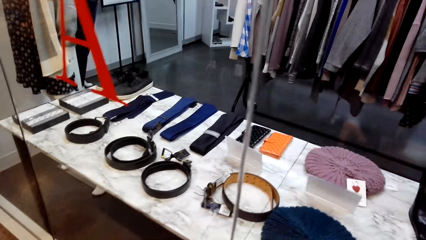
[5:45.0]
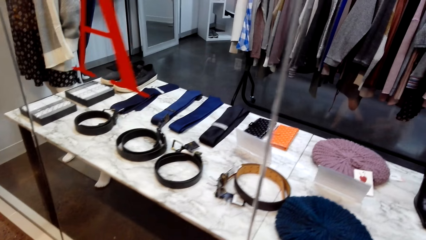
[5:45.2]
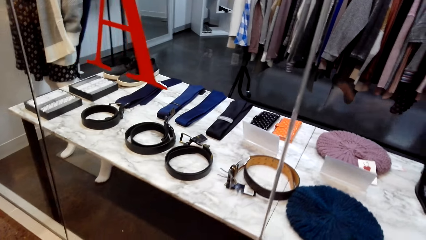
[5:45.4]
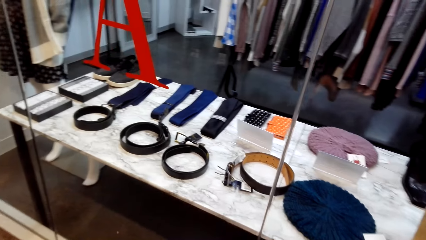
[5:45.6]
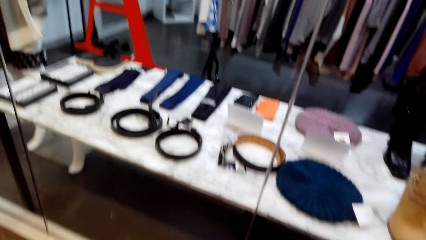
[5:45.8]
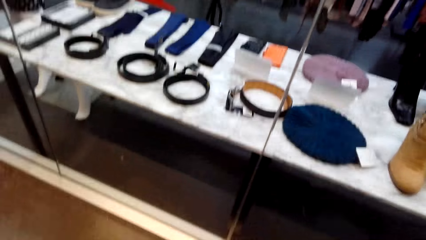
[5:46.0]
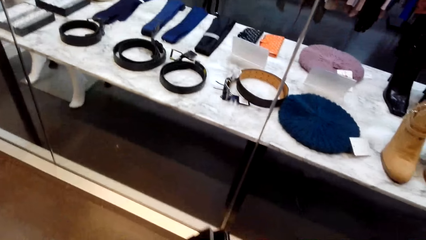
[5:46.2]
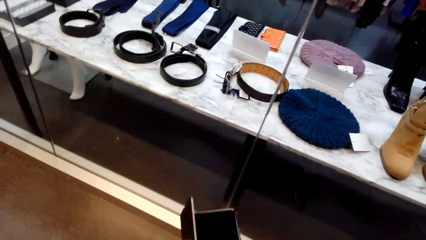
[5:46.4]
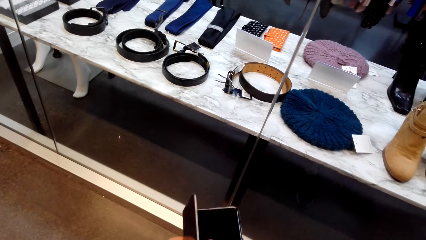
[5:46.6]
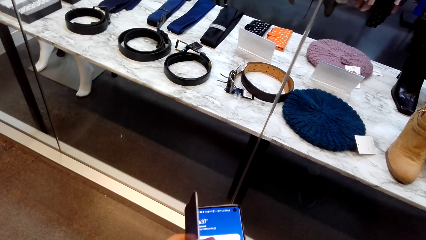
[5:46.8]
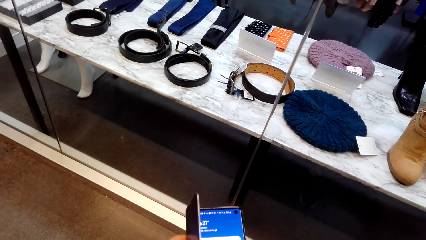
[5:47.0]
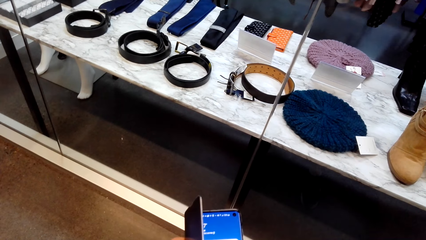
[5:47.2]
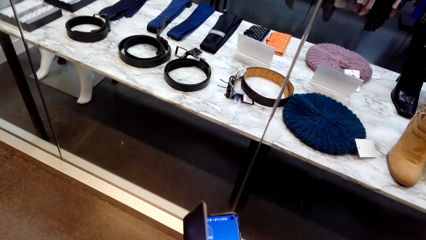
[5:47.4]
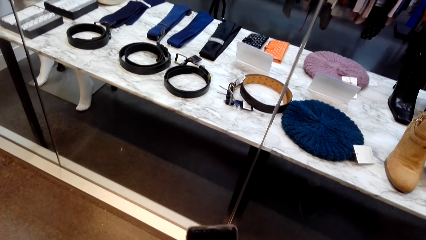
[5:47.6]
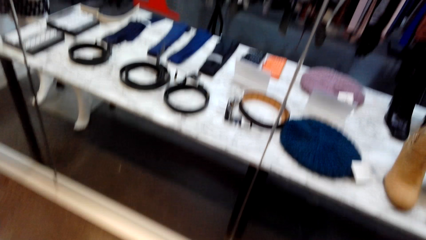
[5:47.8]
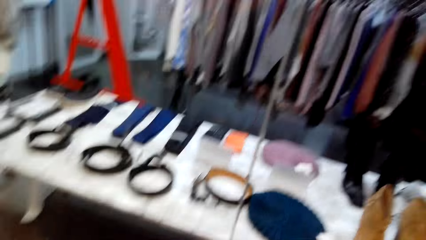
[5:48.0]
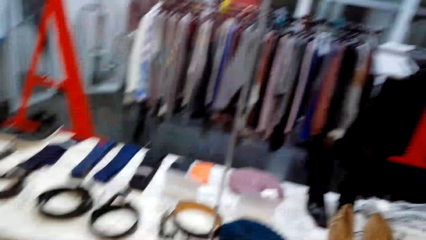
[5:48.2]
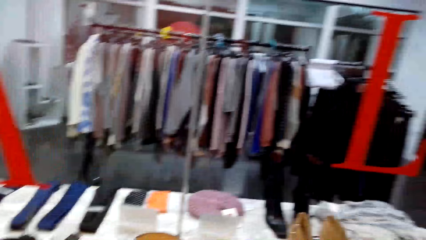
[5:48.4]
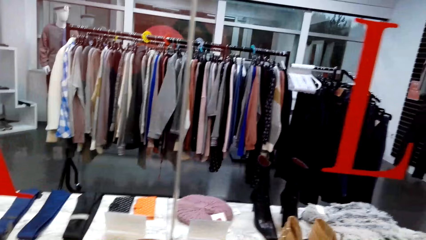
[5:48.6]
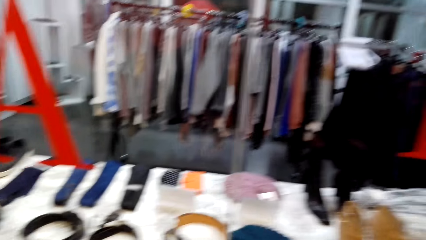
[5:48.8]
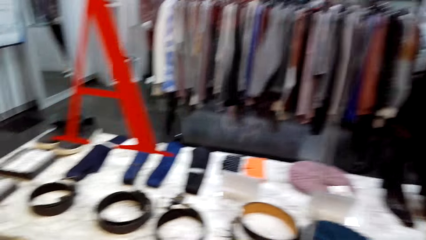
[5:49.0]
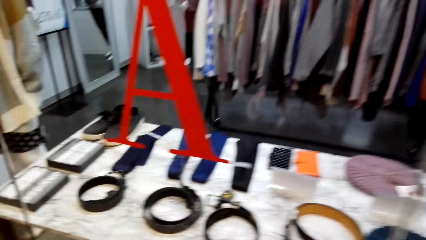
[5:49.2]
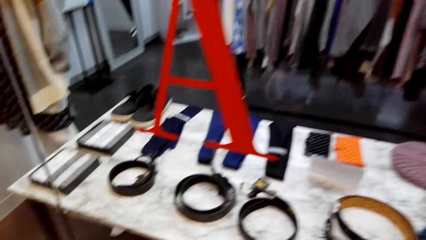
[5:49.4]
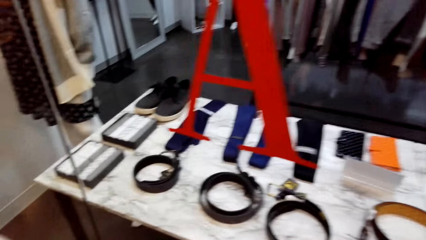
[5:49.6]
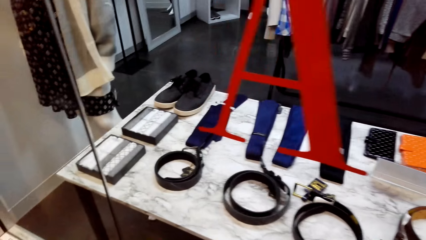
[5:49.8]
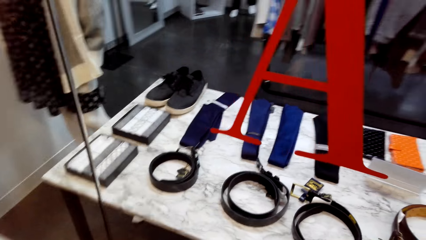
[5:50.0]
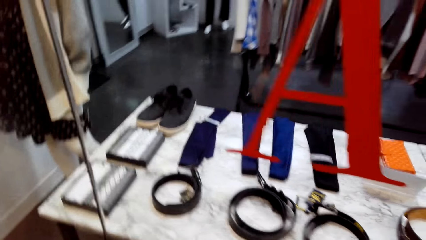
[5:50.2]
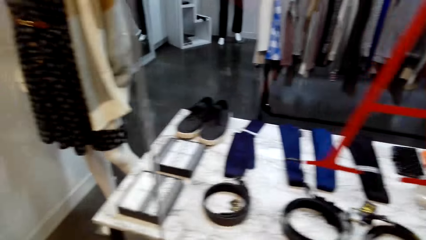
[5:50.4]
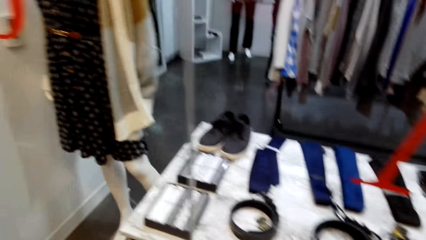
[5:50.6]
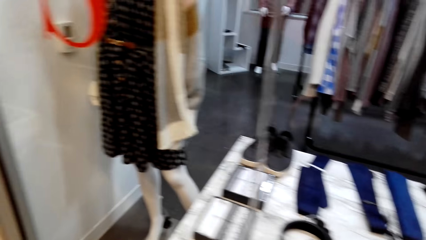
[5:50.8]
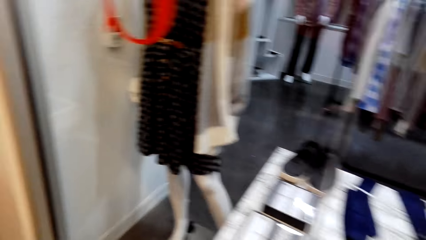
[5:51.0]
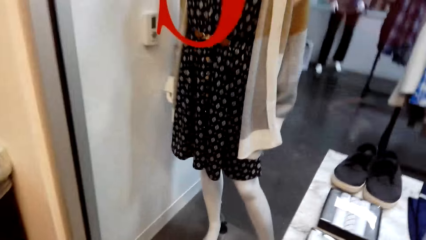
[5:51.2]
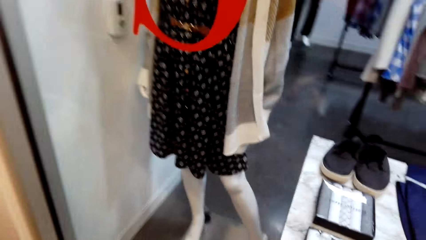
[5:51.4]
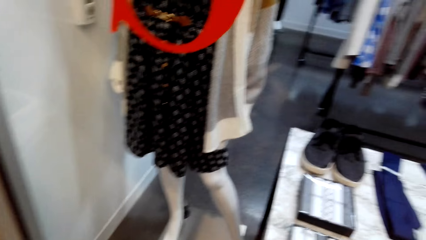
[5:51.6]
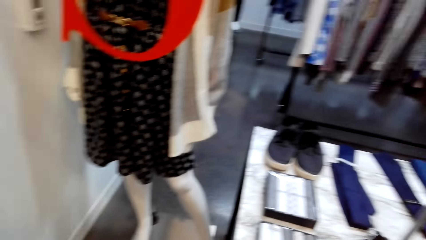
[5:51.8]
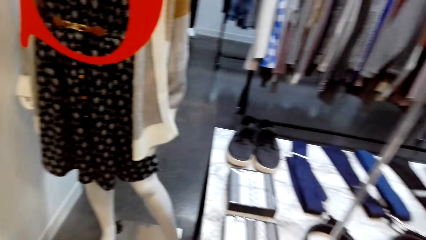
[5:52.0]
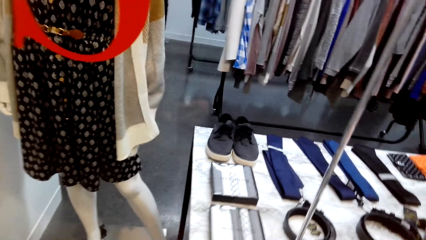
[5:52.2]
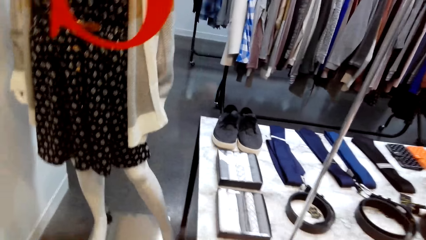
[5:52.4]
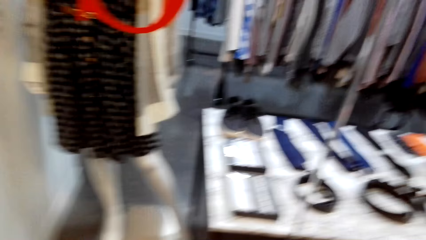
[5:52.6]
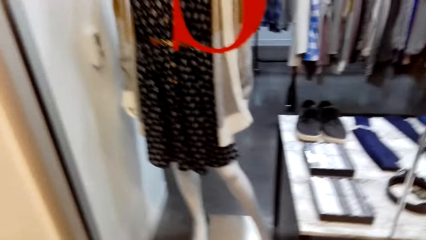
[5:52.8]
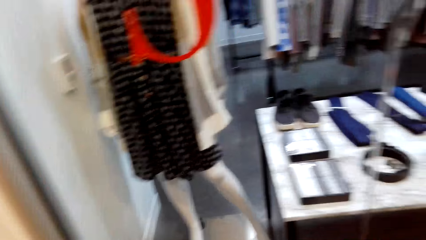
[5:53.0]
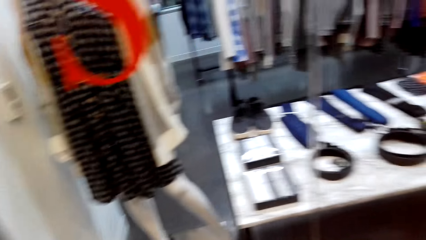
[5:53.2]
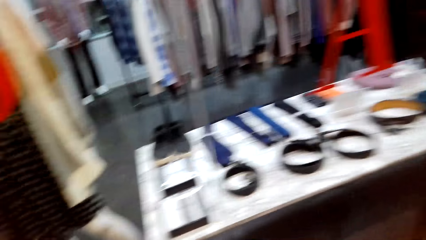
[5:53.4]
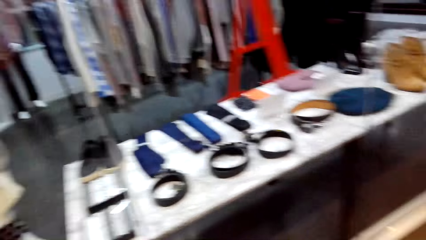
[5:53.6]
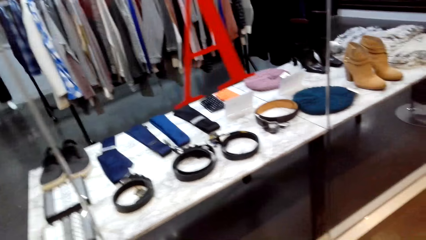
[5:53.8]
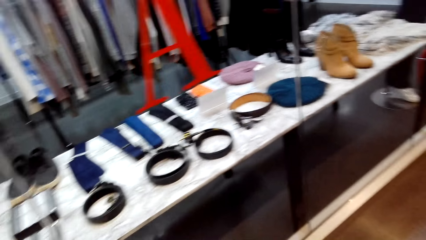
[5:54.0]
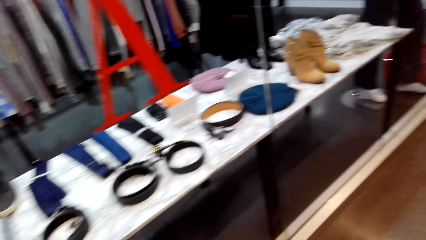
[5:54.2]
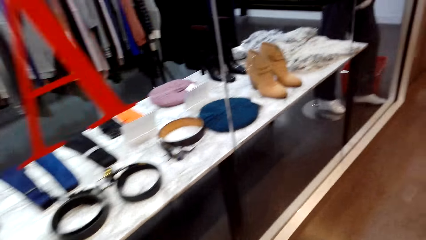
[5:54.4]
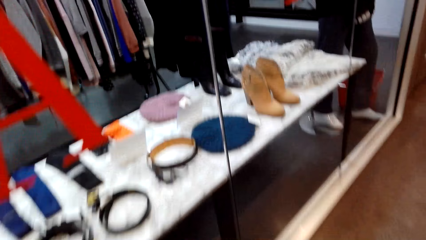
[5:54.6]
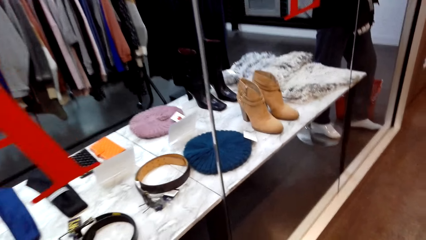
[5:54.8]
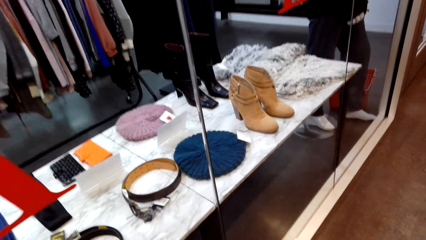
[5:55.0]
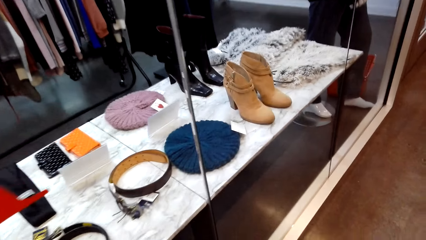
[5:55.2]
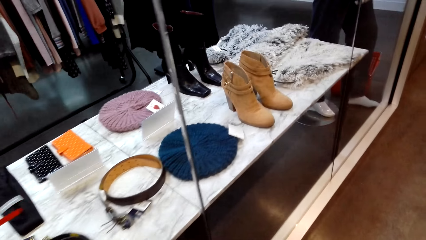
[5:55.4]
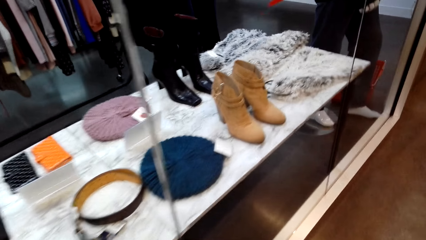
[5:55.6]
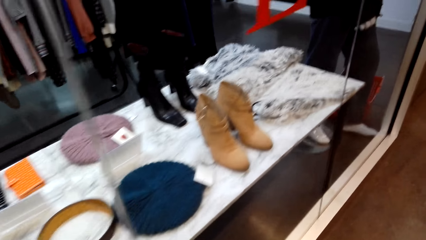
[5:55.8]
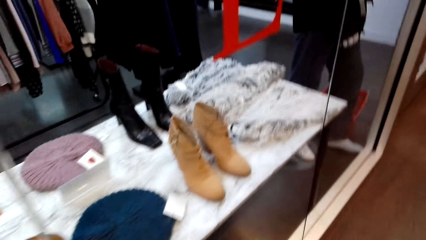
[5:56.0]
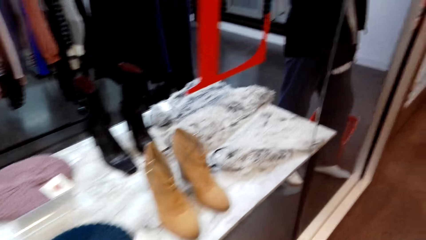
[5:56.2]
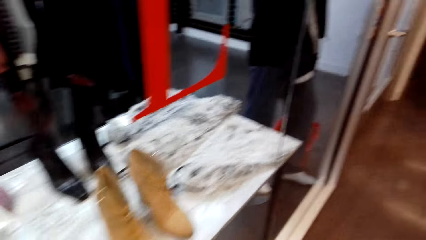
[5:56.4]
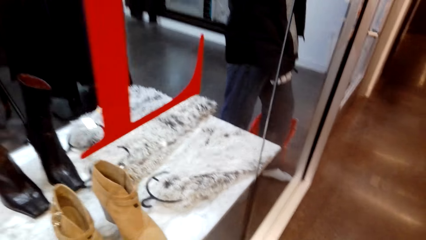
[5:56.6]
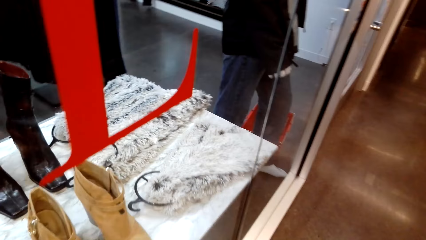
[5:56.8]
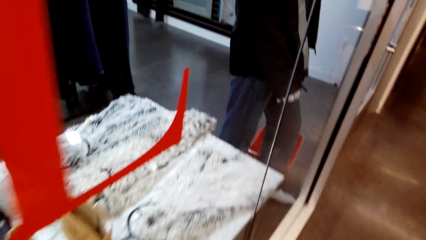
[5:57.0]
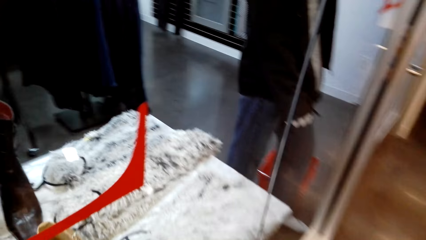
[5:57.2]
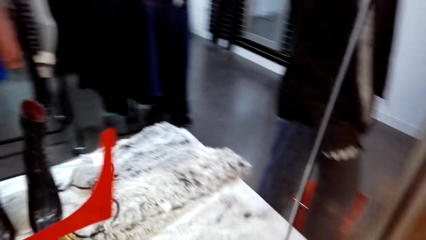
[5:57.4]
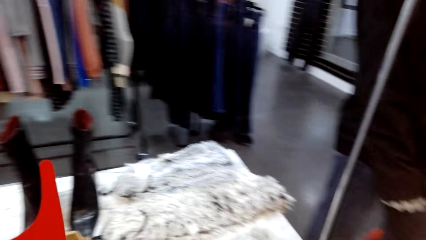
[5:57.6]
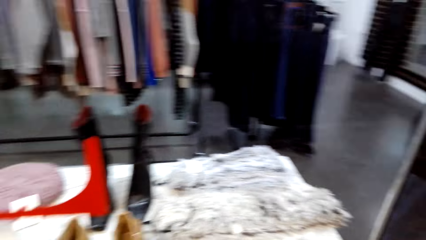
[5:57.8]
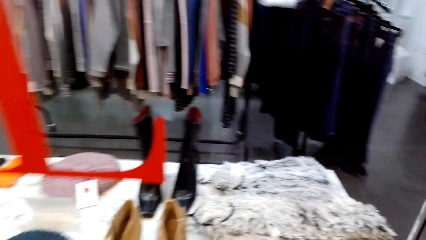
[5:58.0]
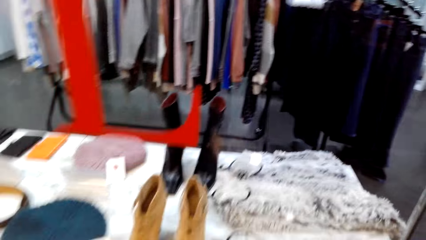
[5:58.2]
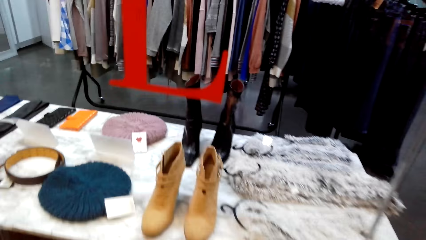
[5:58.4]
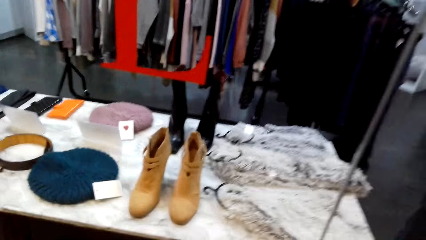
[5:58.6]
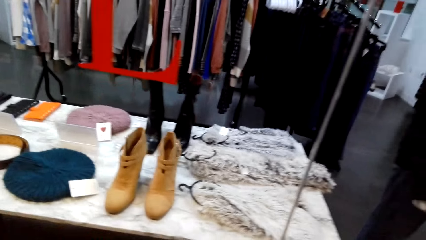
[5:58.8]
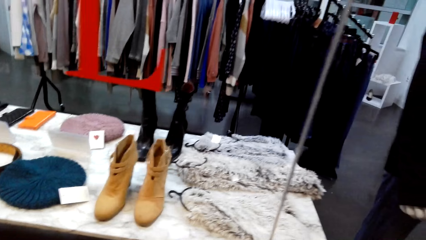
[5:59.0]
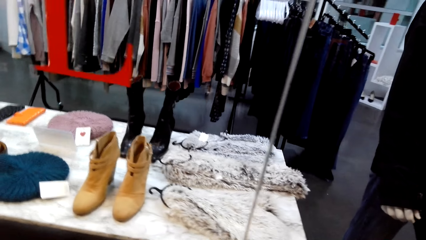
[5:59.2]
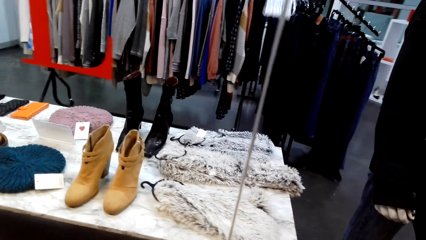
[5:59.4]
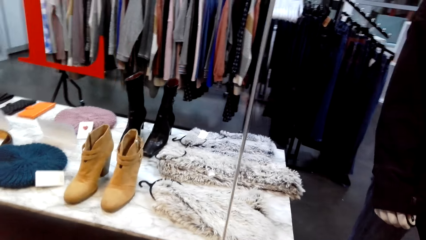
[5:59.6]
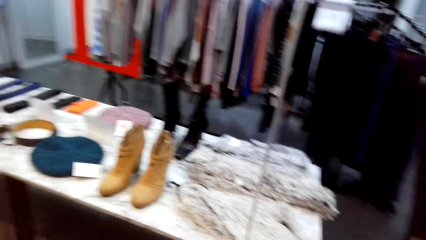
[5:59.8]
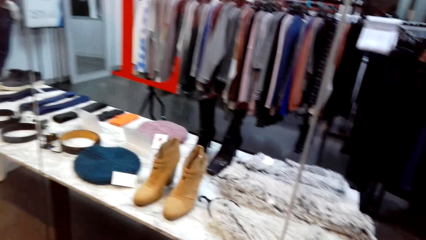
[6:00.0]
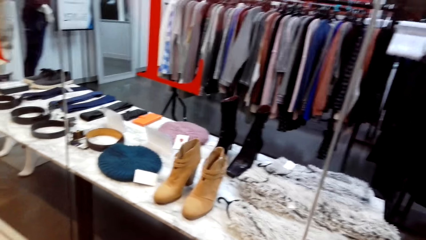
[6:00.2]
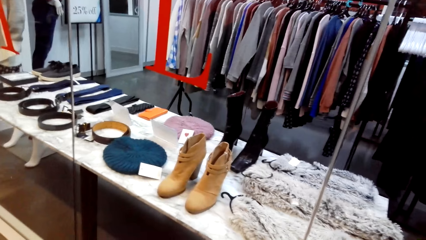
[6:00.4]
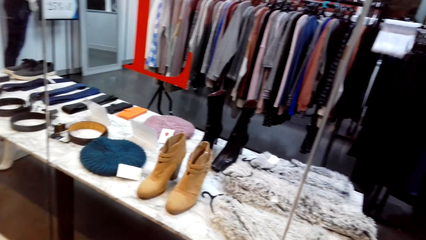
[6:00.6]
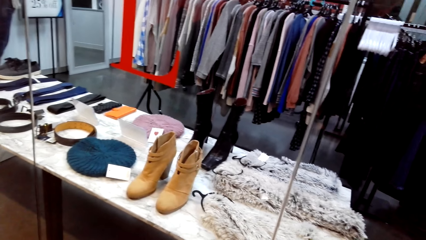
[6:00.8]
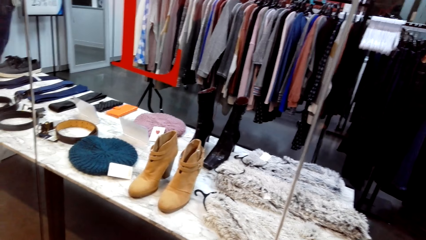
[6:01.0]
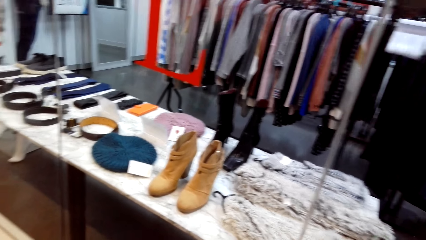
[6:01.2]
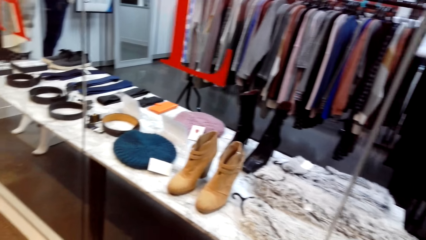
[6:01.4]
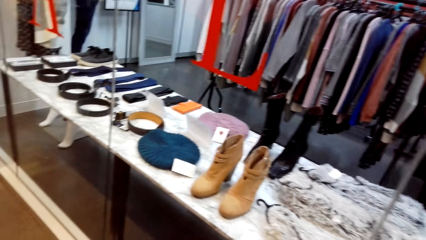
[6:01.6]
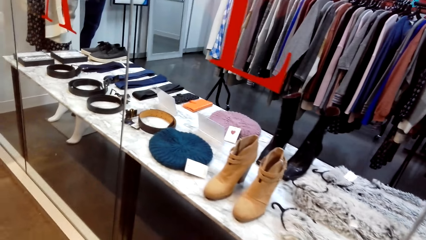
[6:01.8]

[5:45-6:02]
The camera wearer holds a phone. They operate the mobile phone. They look around. They walk.
